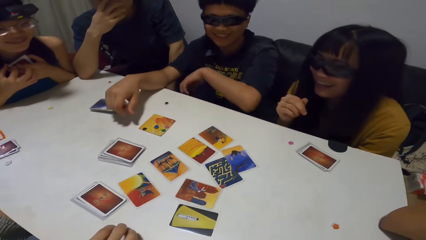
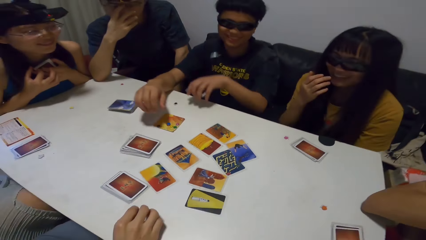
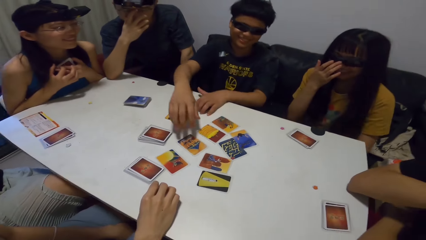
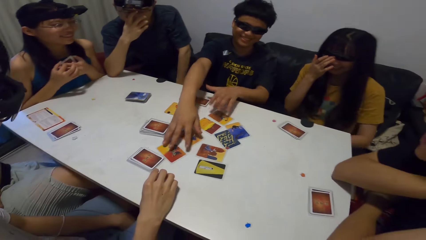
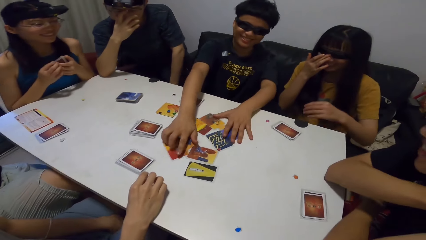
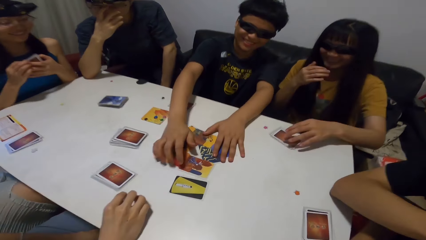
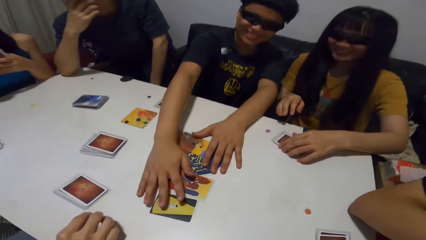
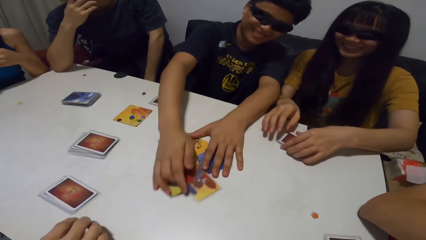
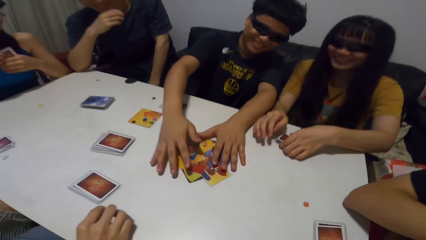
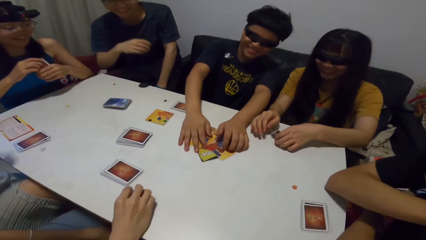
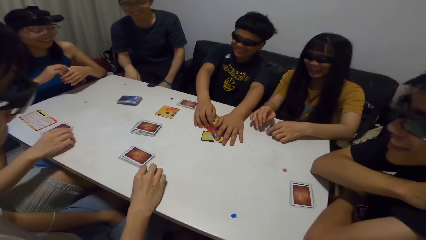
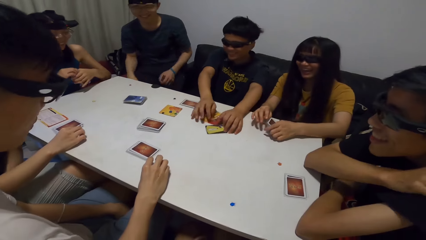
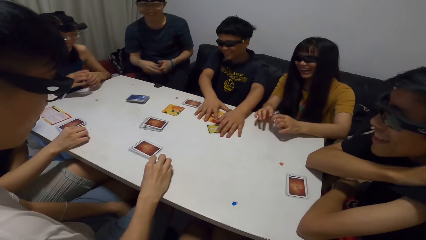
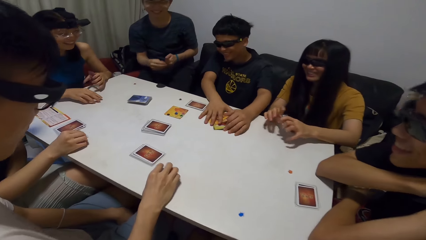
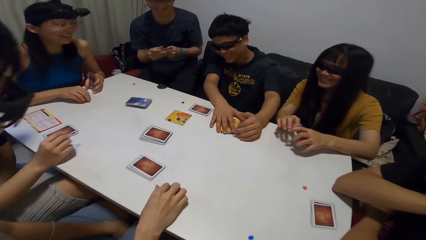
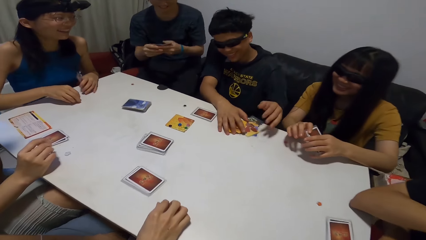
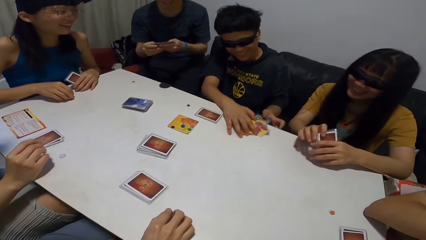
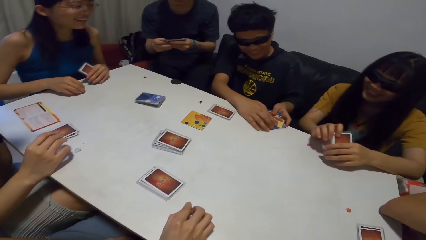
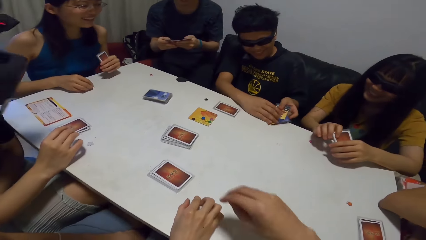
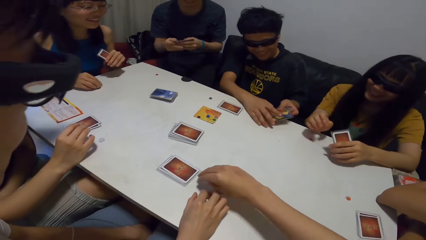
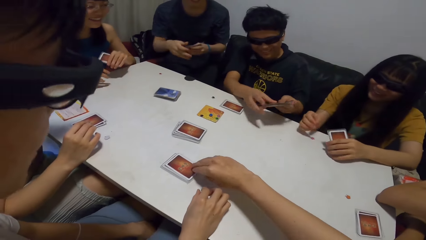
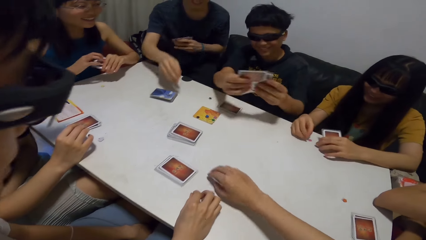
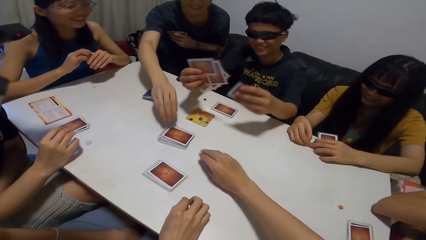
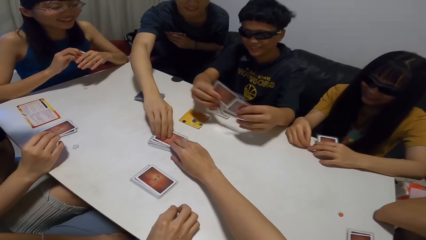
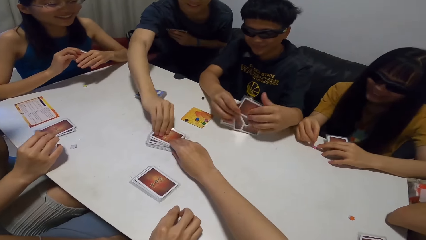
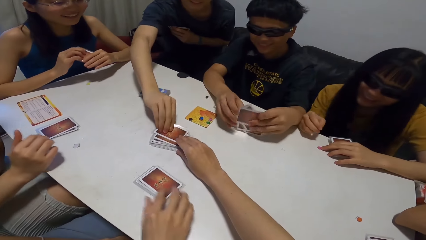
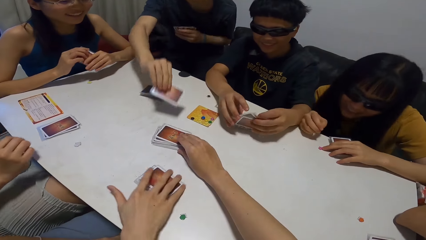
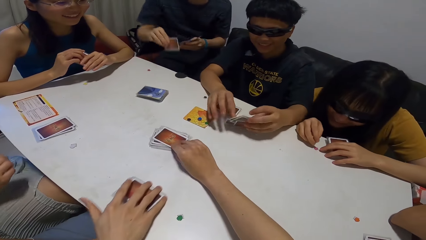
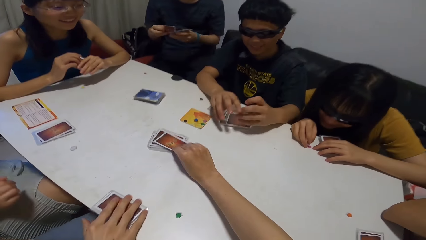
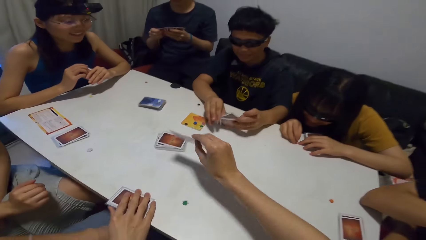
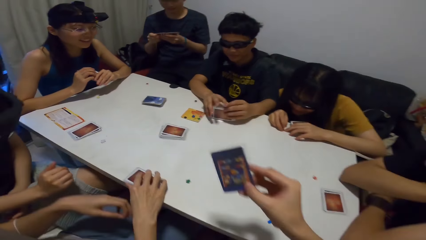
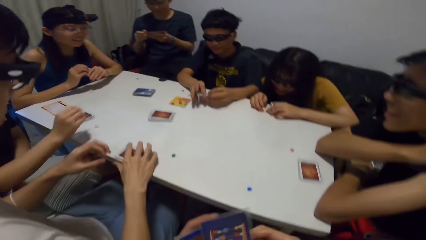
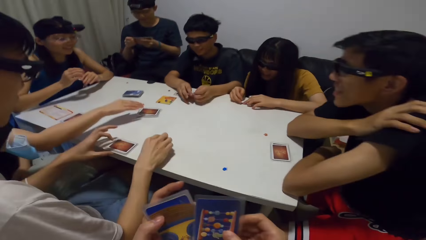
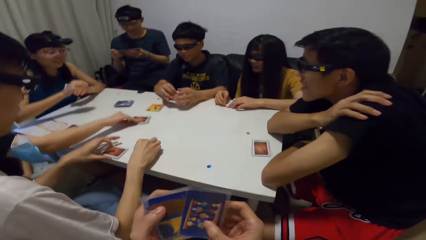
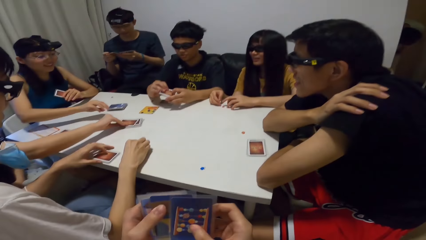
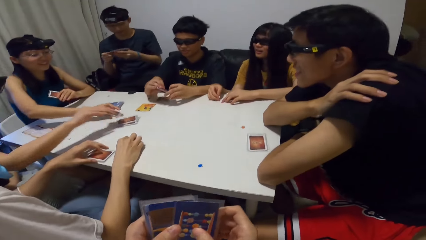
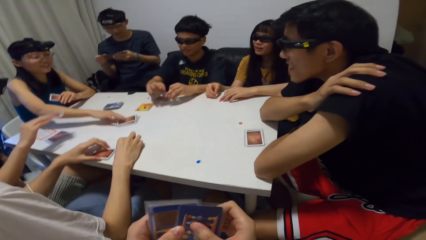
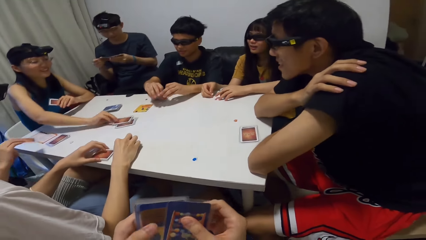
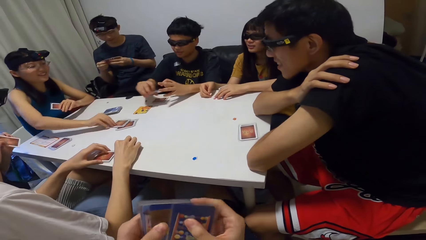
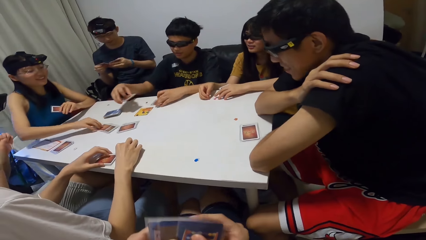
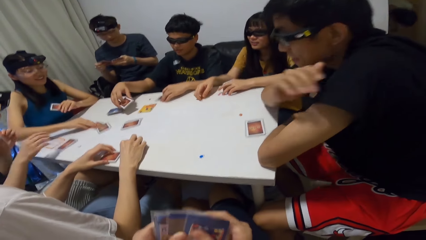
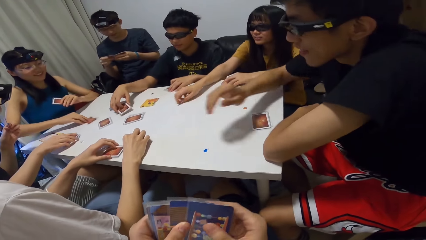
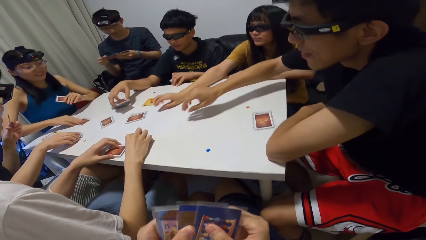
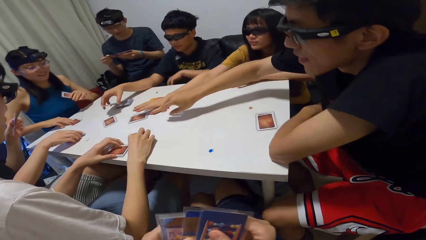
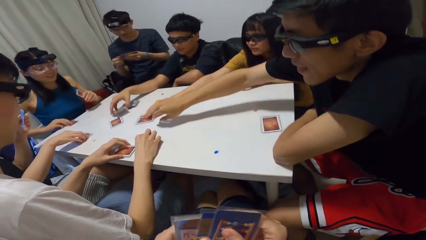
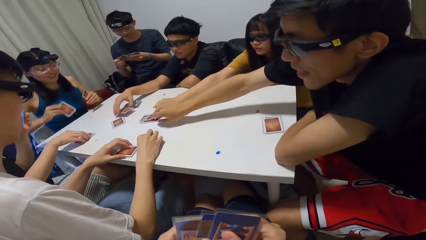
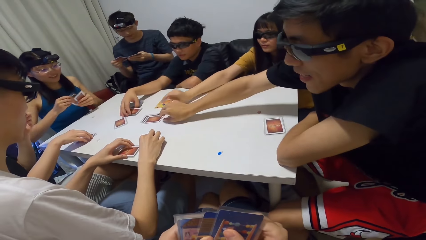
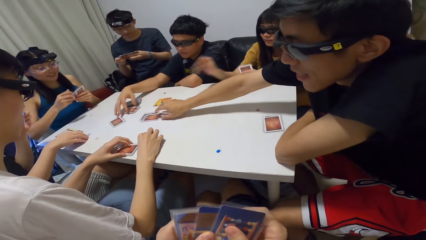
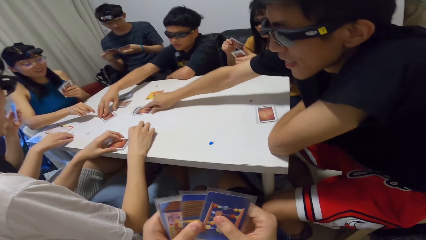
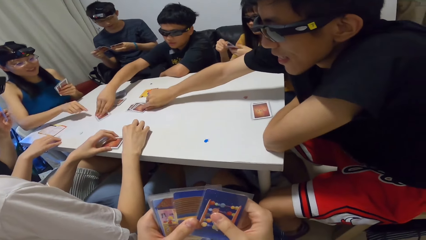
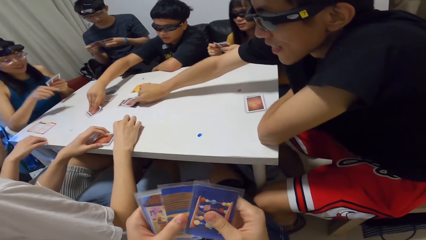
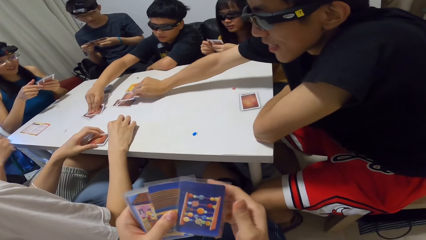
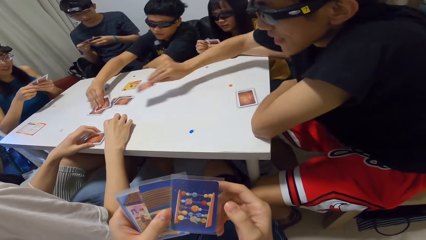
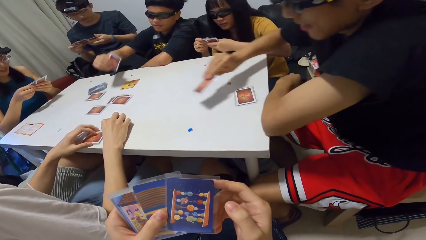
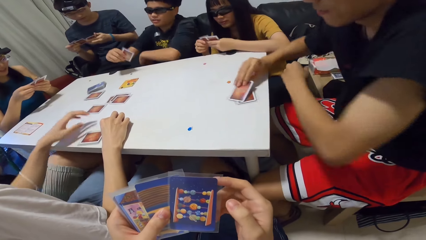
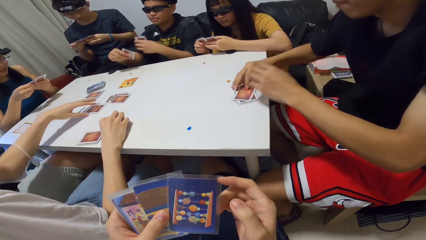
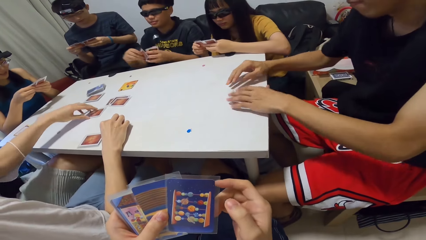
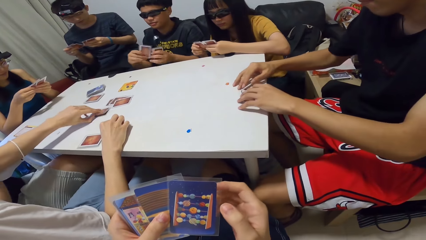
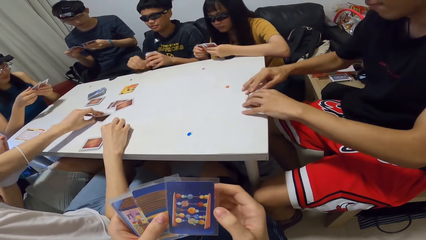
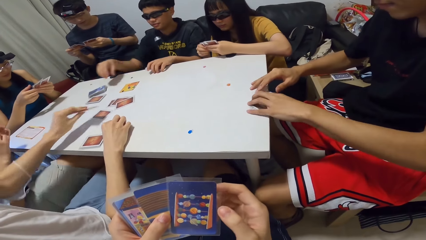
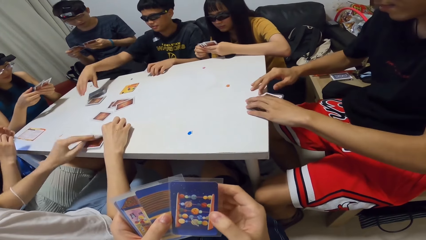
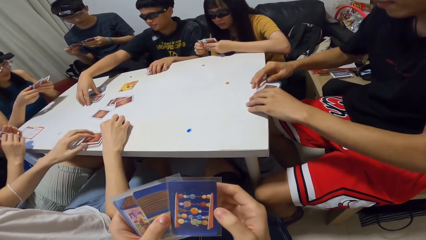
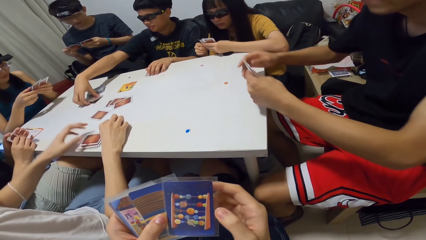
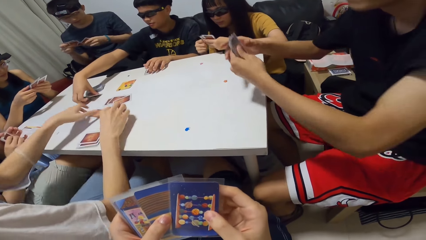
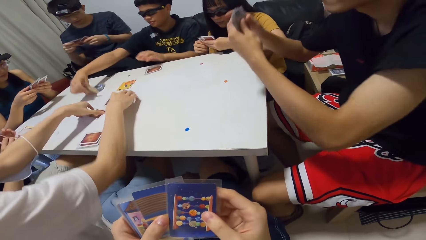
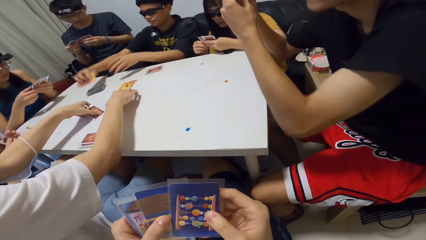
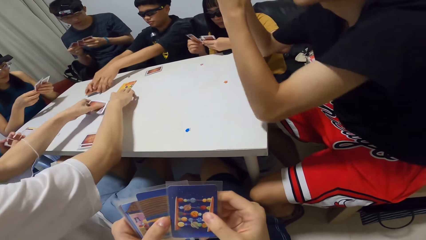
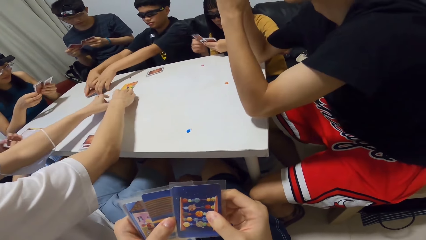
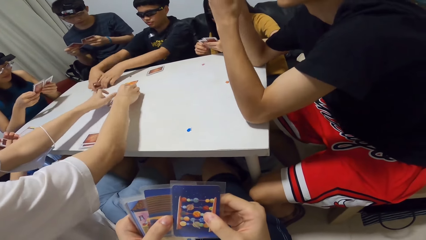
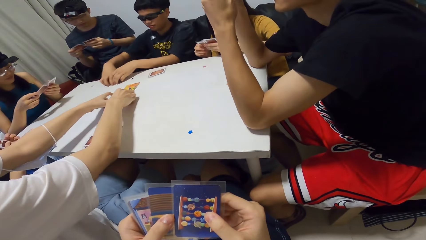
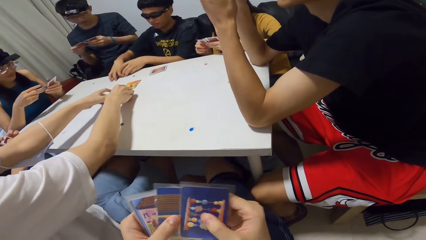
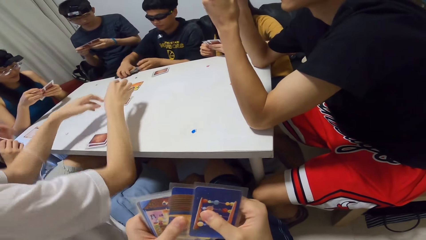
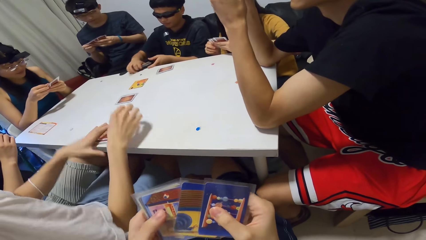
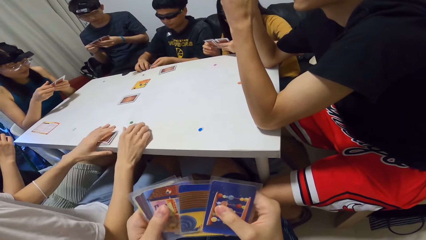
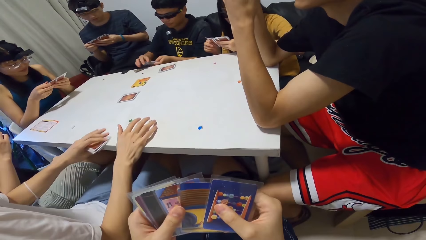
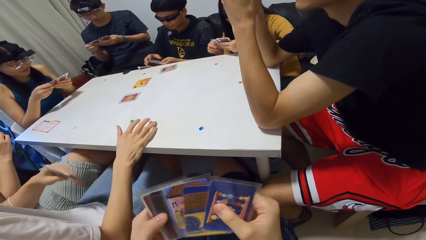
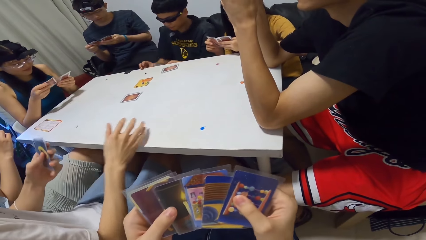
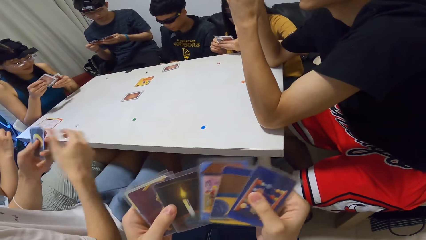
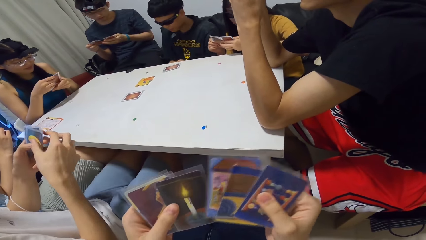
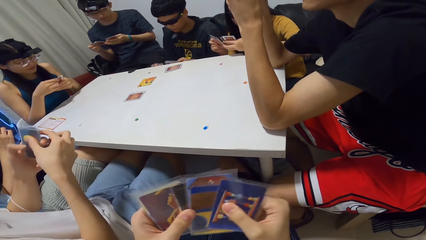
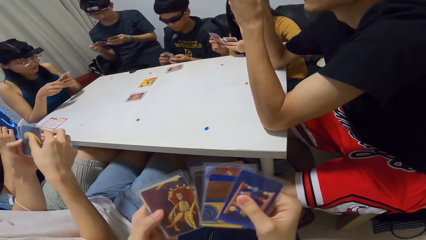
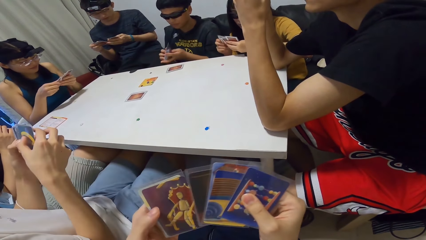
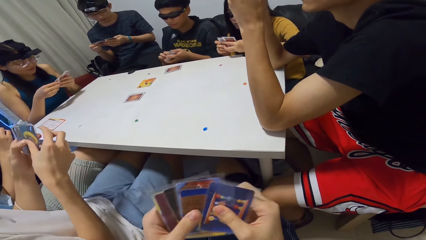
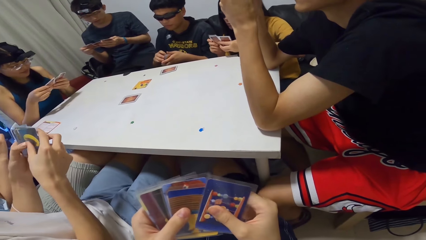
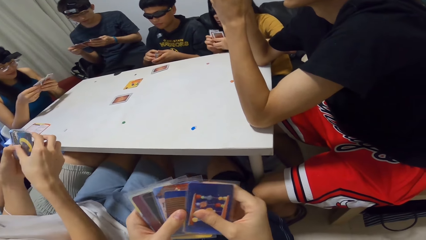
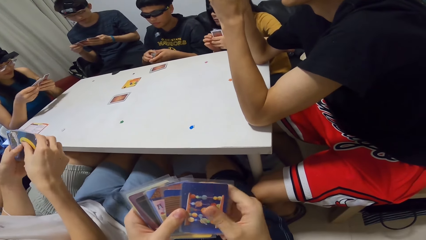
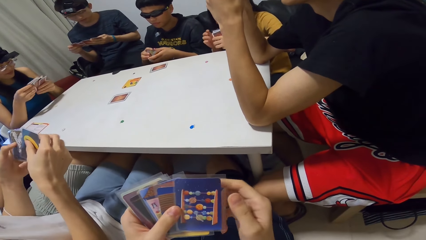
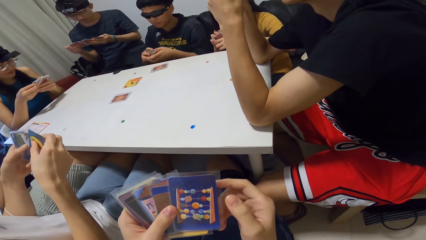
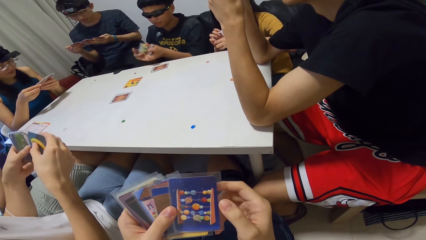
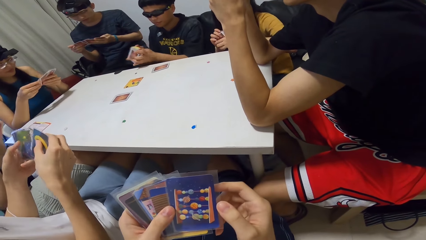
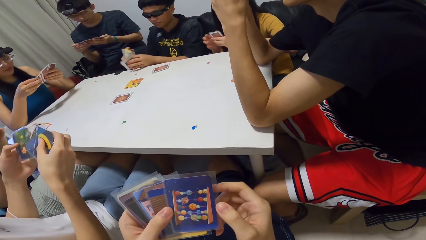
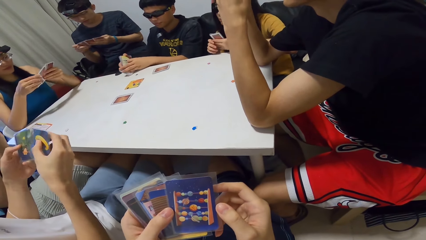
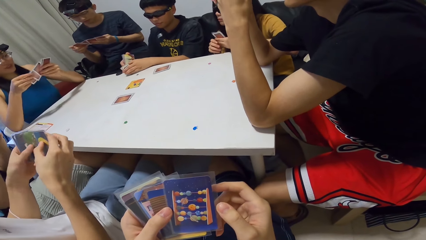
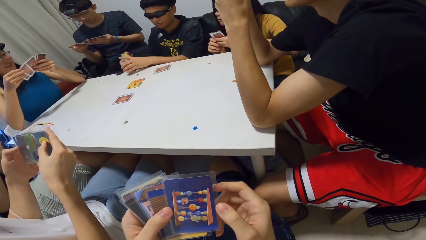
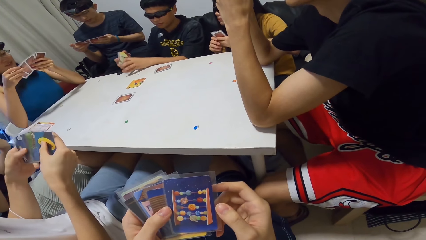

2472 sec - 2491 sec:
A lady adjusts her glasses. A man gathers cards together on the table. The lady packs her cards from the table. Another lady touches the white paper on the table. A third lady moves the yellow paper on the table. Another man checks through his cards. The first man packs the cards from the table and arranges the cards. The second man picks a card from the pile of cards on the table. The first lady touches the purple paper on the table. A third man touches his cards on the table. The camera wearer picks a card from the pile of cards on the table with his right hand. The second man checks through his cards. The camera wearer looks at the card. The third man touches the green card on the table. The second lady picks a card from the pile of cards on the table. The camera wearer checks through his cards. The third lady picks a card from the pile of cards on the table. The second lady packs her cards from the table. The first man places the cards on the table. The first lady picks a card from the pile of cards on the table. A fourth man picks a card from the pile of cards on the table. The first man picks a card from the pile of cards on the table. The first lady checks through her cards. The fourth man places the card on his cards. The third man picks a card from the table. The fourth man packs his cards from the table. The first man places his cards on the table. The third man places the card on his cards. The first man packs cards from the table. The fourth man checks through his cards. The third man arranges cards on the table. The camera wearer arranges the cards in his hands. The third lady turns the card around. The first man packs cards from the table. The third man packs his cards from the table. The third lady checks through her cards. The first man arranges the cards. The third man checks through his cards.
